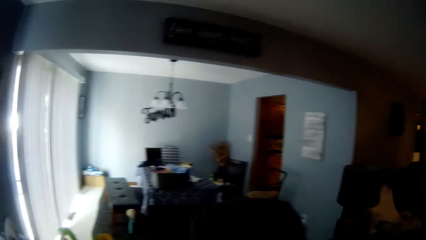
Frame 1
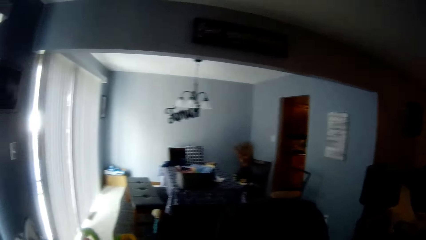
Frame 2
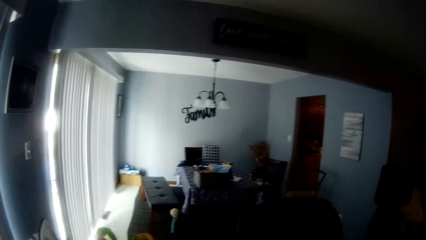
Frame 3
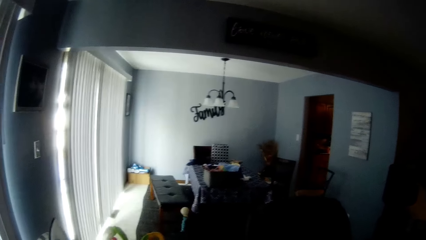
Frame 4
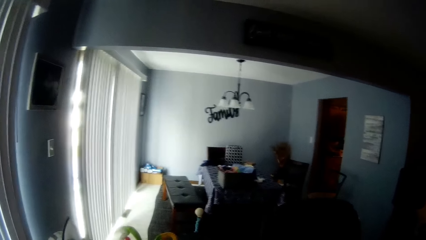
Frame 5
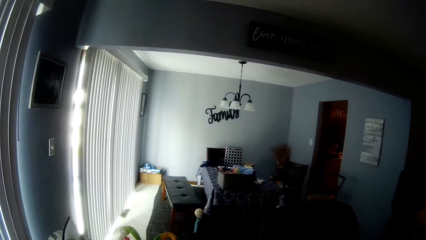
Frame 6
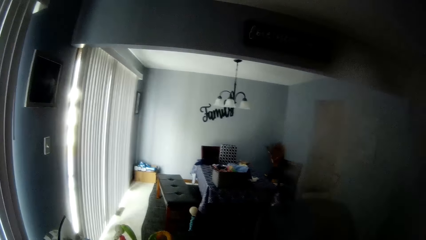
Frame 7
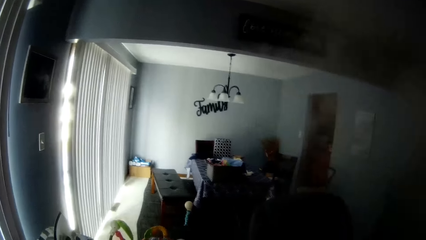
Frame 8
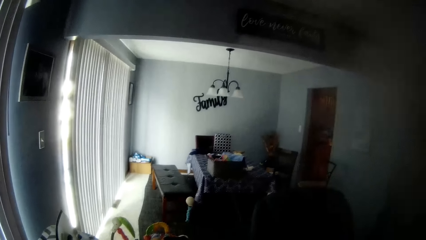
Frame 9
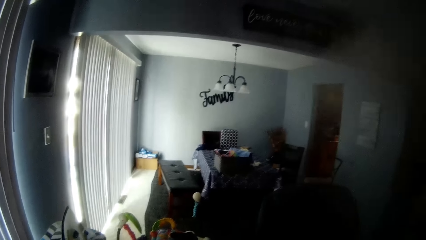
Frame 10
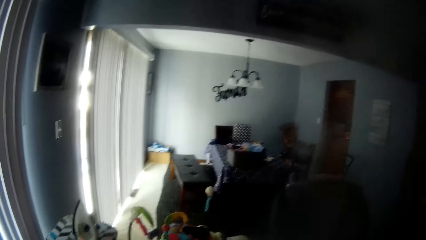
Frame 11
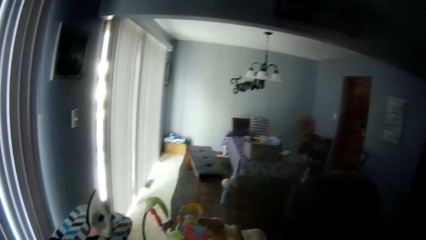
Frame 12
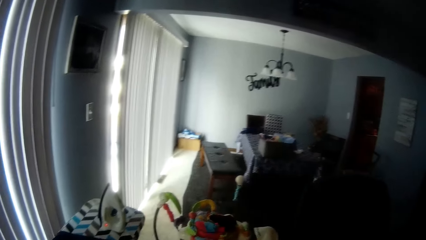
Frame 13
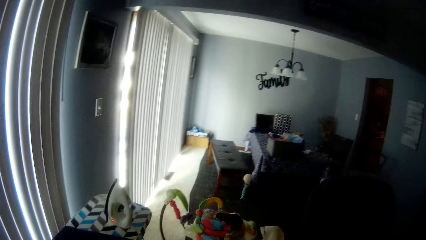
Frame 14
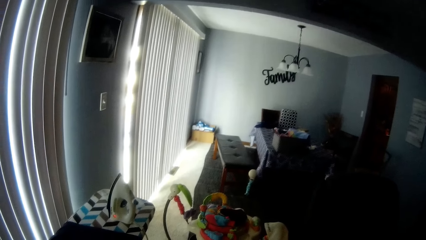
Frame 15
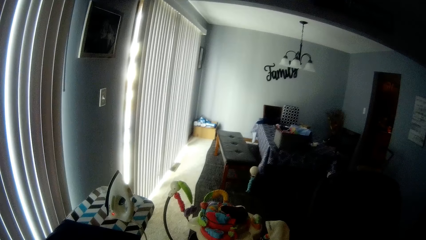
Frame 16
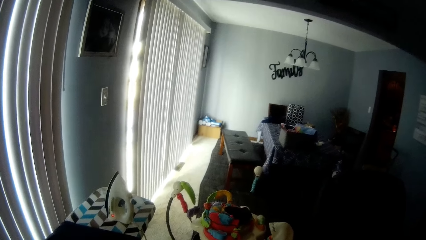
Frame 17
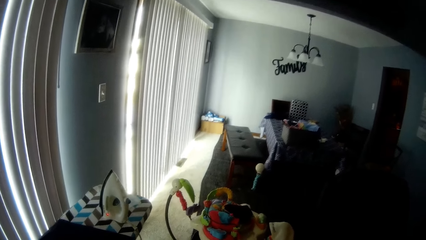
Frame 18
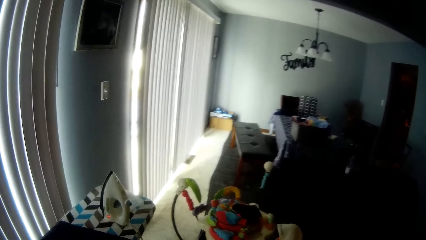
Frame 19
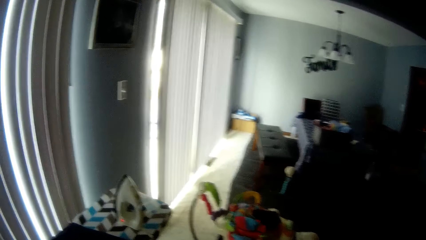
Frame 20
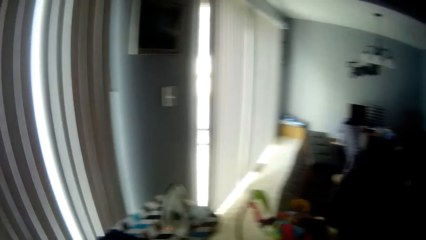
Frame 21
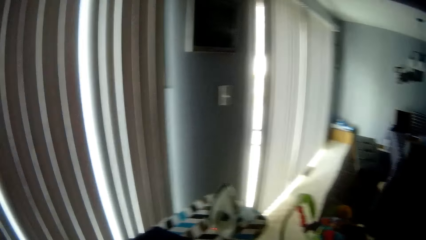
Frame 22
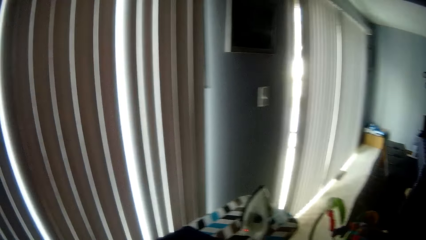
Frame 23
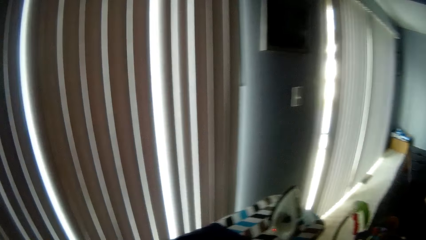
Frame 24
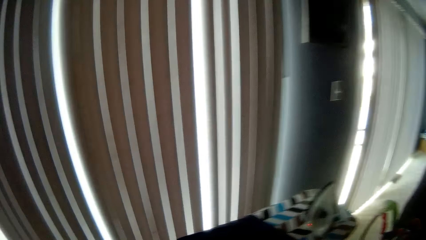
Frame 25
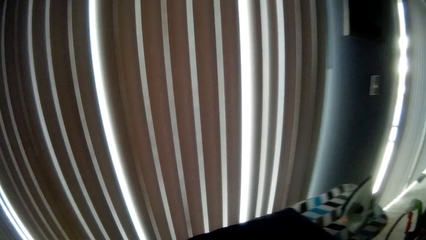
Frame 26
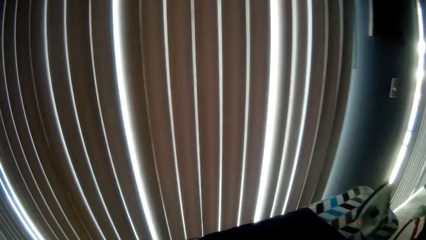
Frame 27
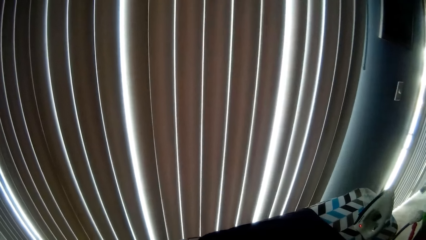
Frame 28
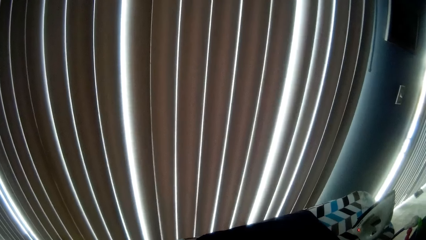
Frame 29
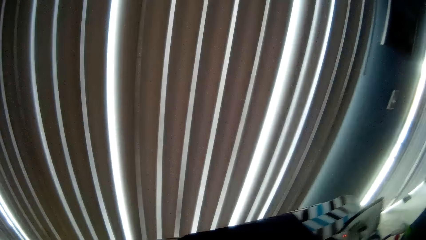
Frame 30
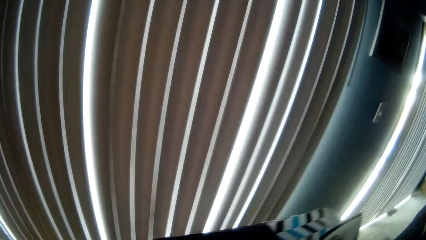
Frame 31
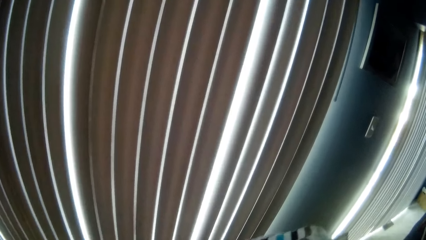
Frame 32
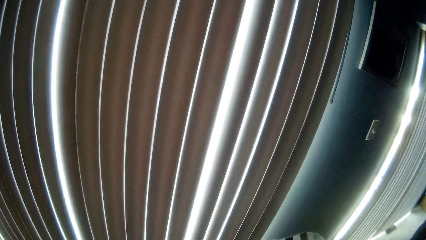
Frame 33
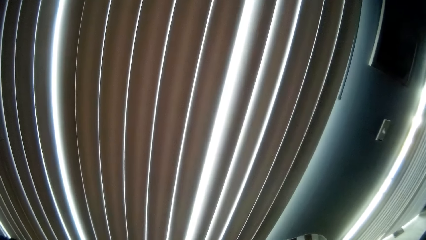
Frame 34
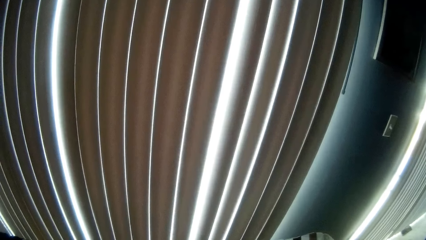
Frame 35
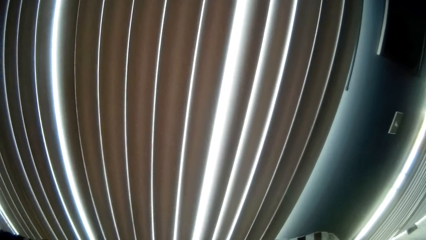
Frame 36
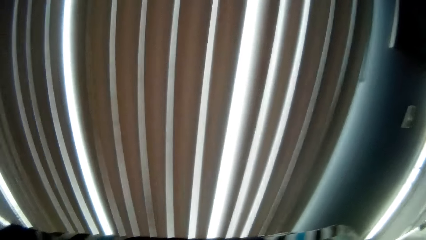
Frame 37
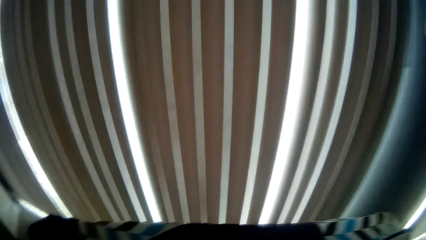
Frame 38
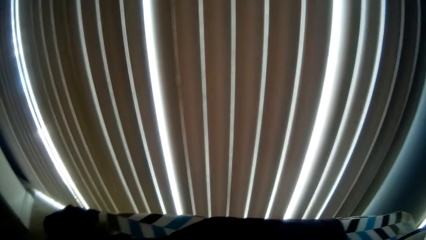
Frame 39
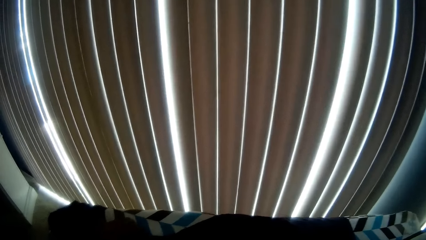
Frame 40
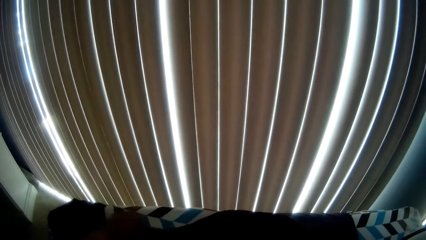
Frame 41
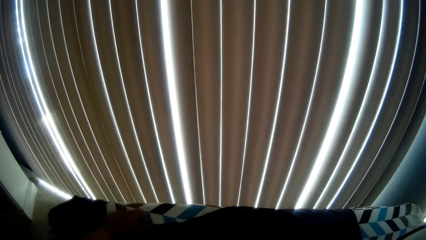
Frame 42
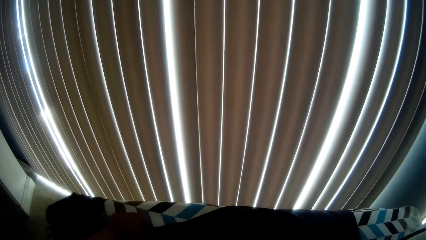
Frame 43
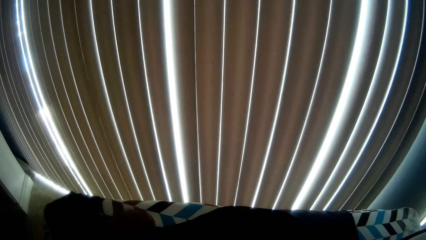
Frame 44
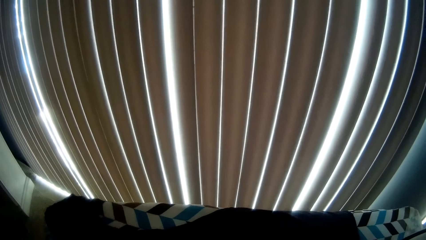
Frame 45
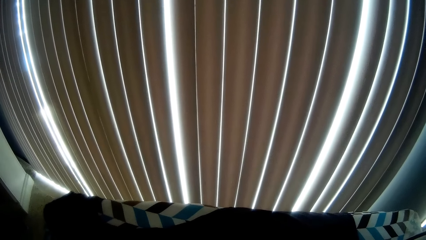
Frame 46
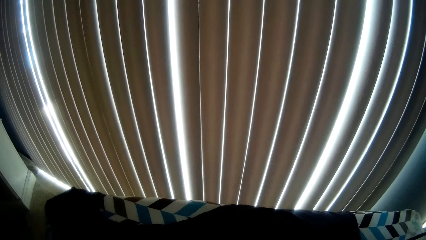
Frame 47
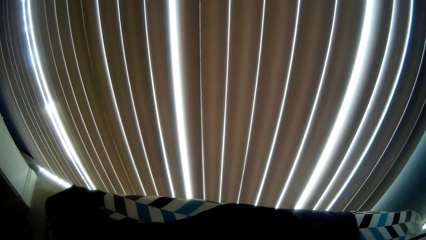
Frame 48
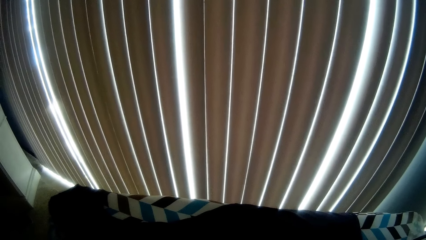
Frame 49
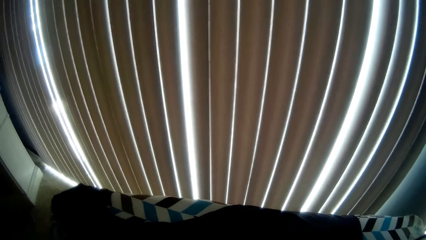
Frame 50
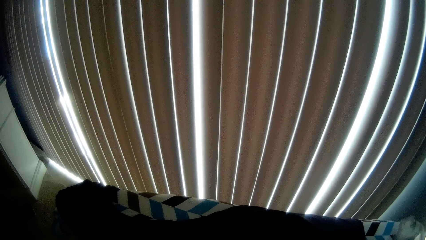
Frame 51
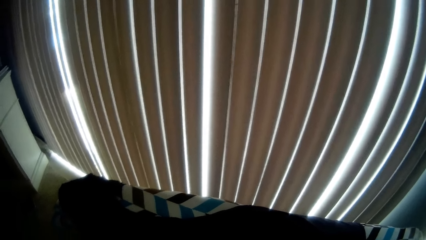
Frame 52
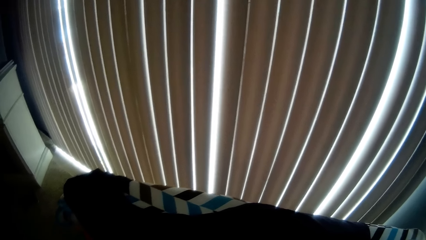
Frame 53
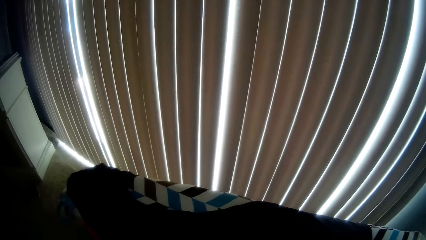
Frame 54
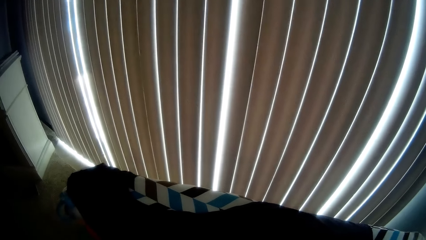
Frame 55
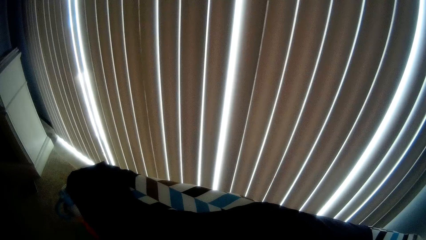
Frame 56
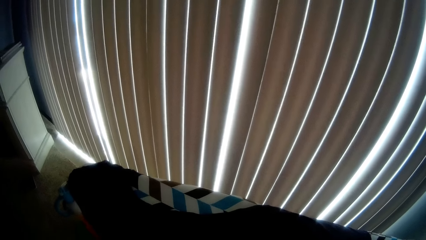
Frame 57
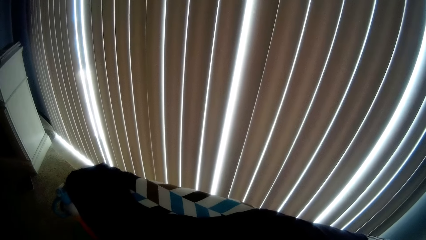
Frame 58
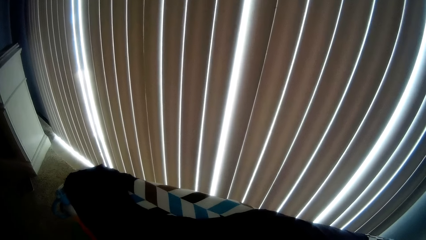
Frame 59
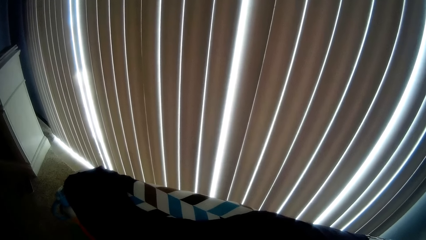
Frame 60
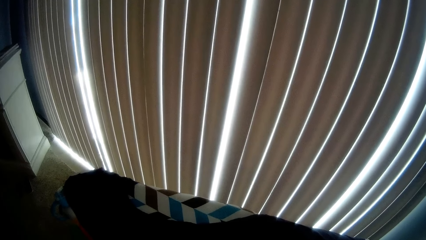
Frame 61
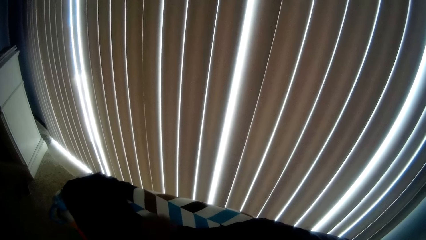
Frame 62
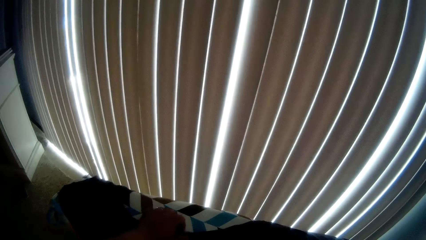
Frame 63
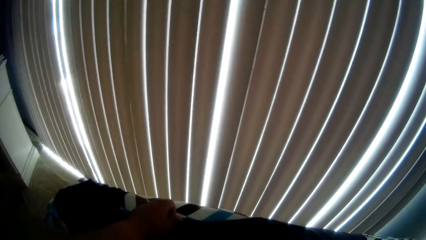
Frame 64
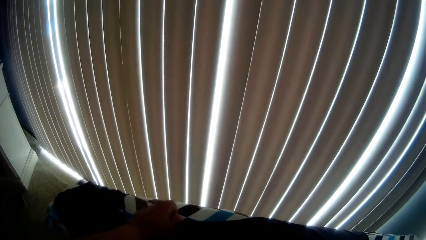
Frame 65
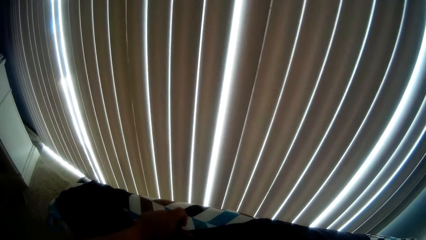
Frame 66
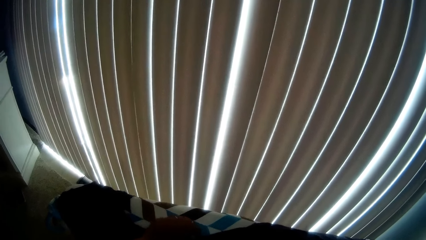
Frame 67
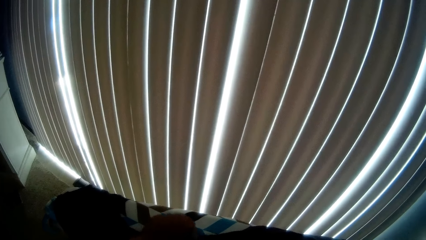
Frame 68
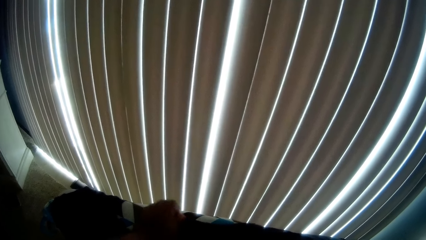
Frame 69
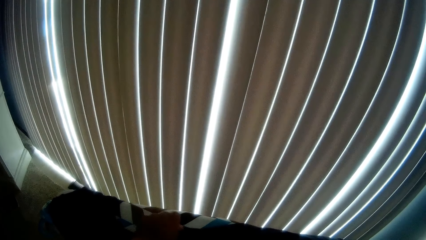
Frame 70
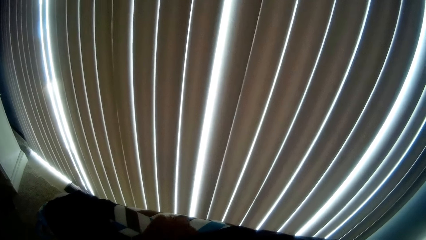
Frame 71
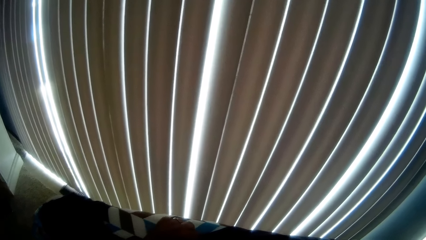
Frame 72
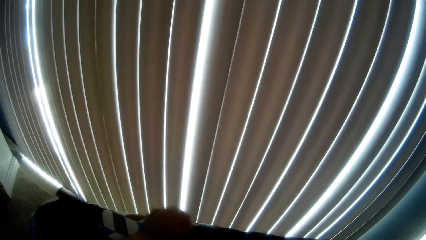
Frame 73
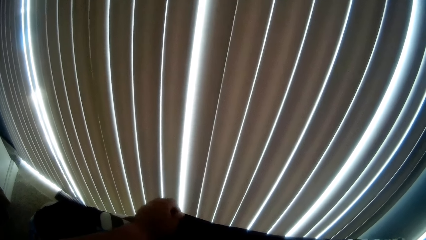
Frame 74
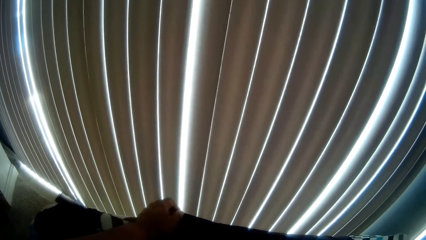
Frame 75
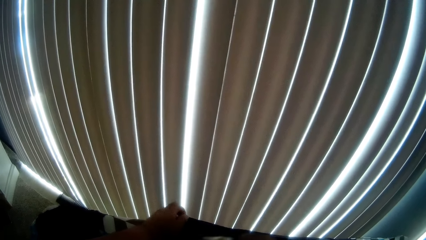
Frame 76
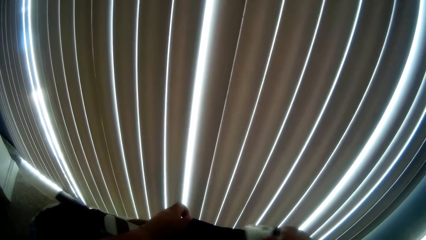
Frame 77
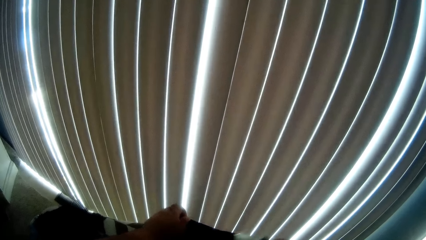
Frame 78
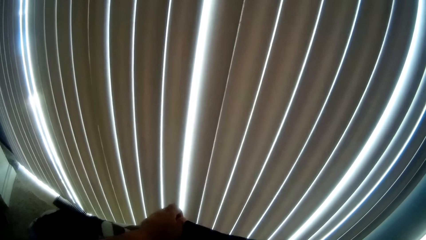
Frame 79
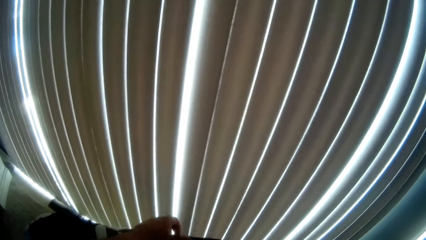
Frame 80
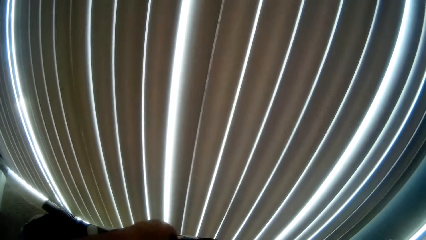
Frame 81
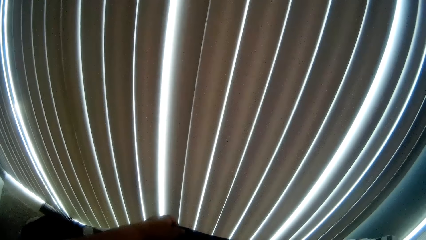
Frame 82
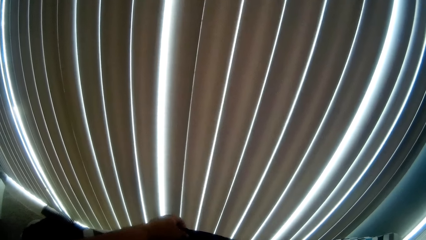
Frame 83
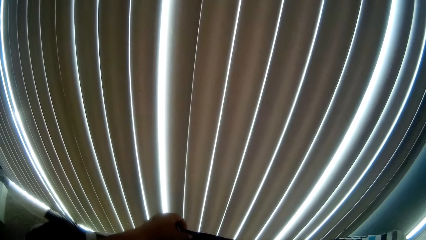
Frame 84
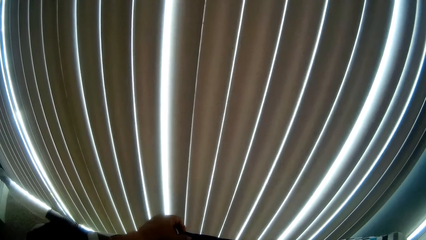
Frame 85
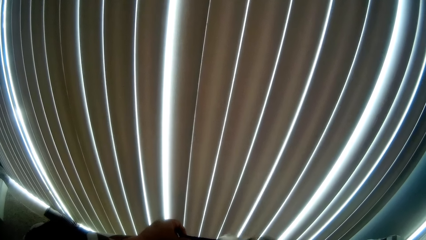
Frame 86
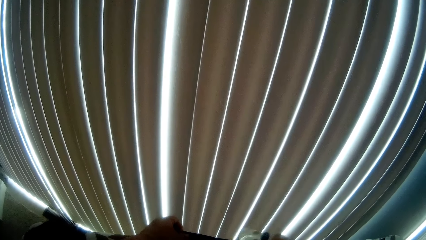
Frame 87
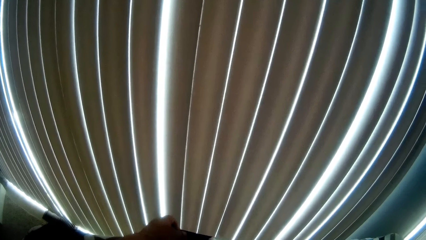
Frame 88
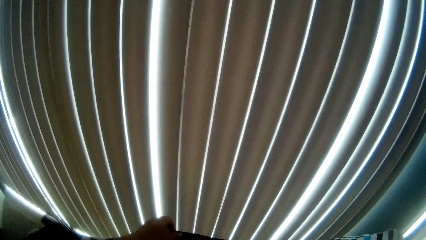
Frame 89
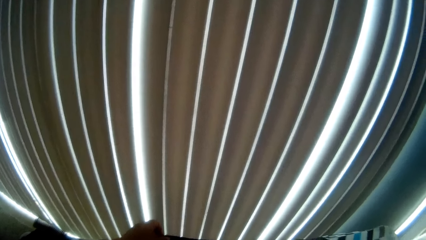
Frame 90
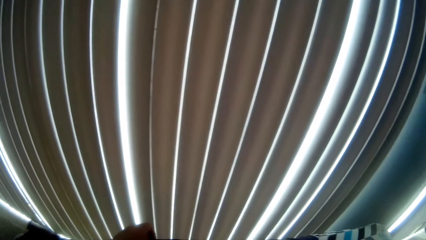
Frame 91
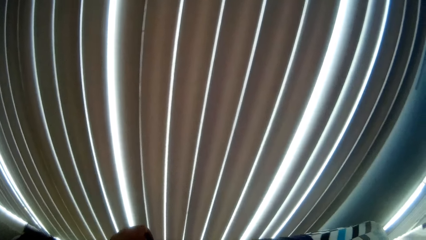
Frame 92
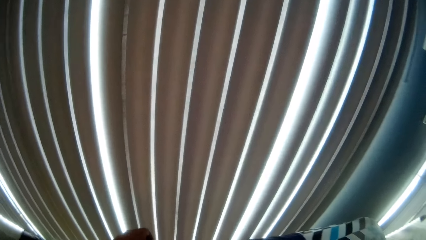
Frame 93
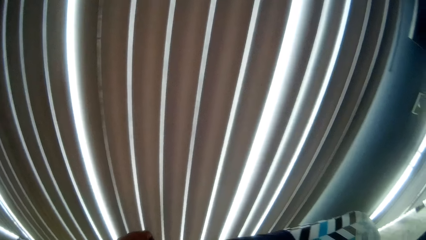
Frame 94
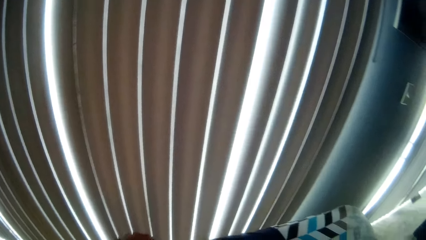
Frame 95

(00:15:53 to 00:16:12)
The camera wearer inhales smoke, exhales smoke and inhales smoke. He walks around. He talks. He adjusts the shirt. He picks up the iron with his right hand. He irons the shirt. He adjusts the shirt.
